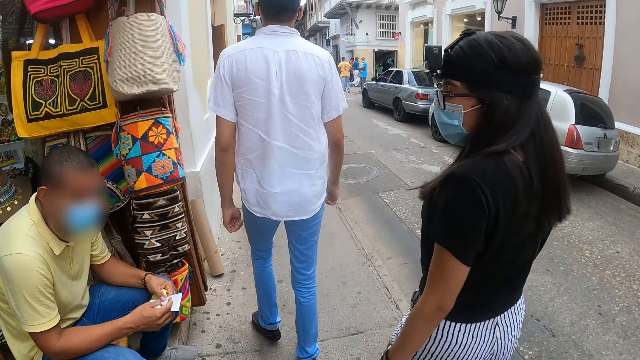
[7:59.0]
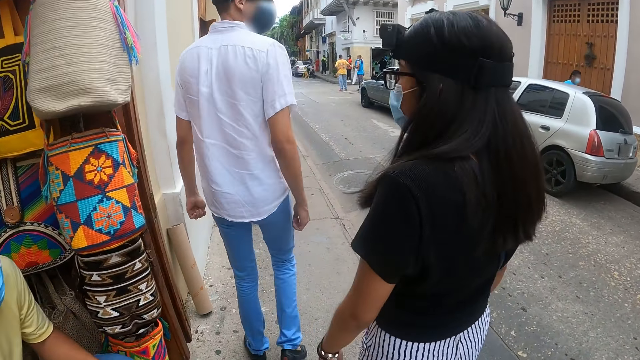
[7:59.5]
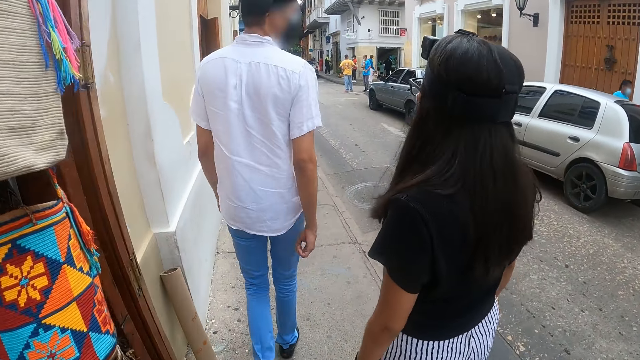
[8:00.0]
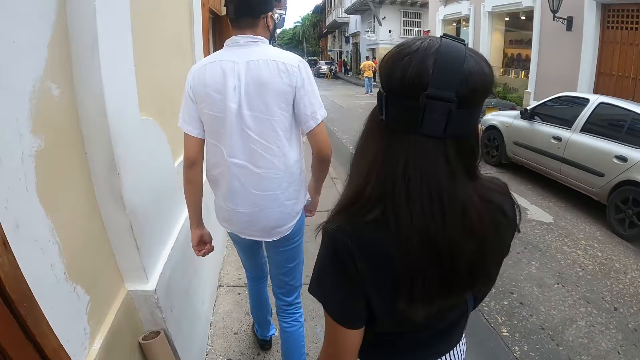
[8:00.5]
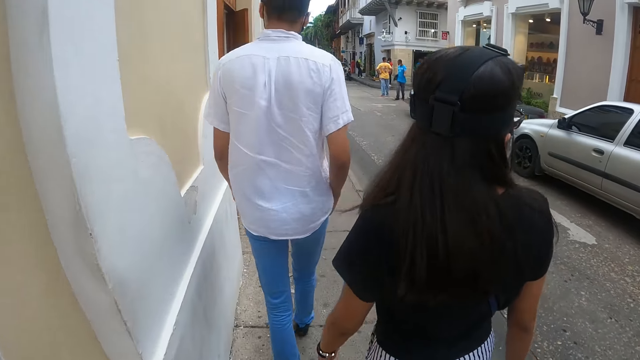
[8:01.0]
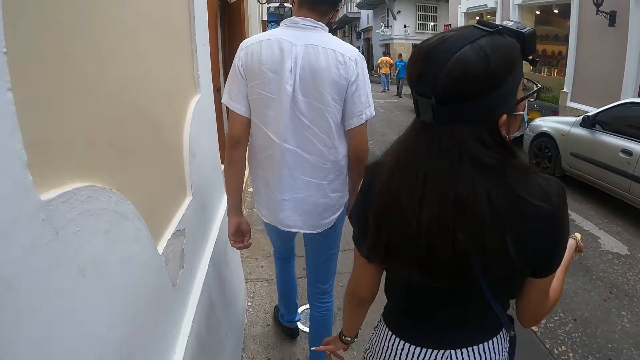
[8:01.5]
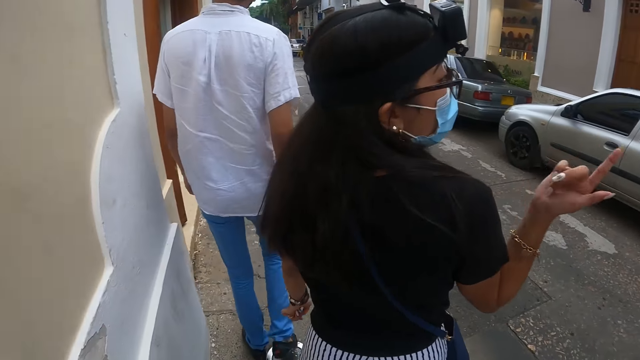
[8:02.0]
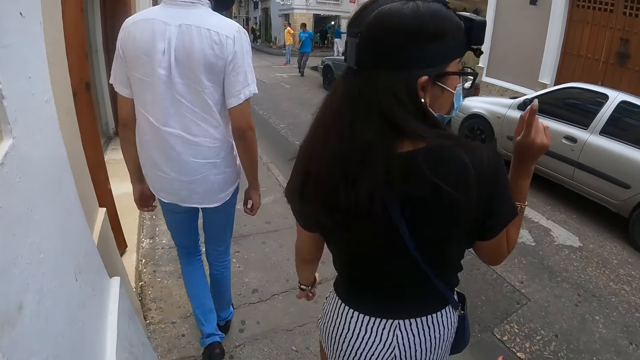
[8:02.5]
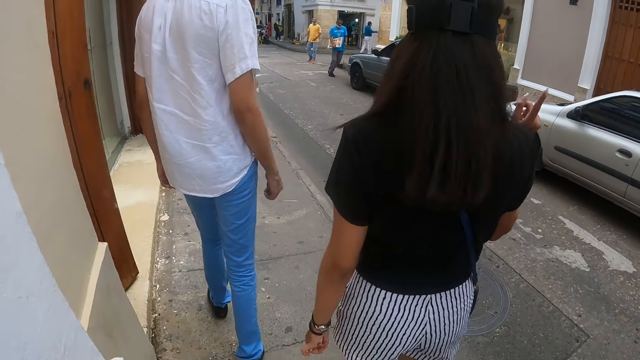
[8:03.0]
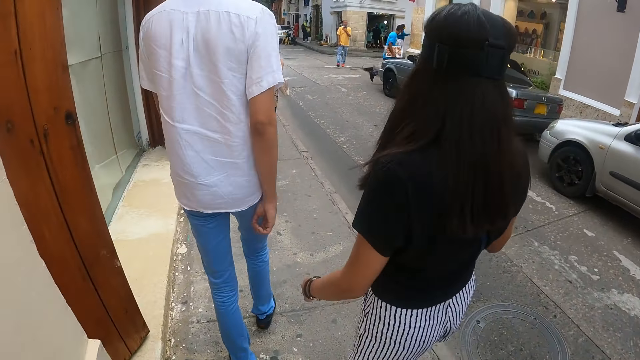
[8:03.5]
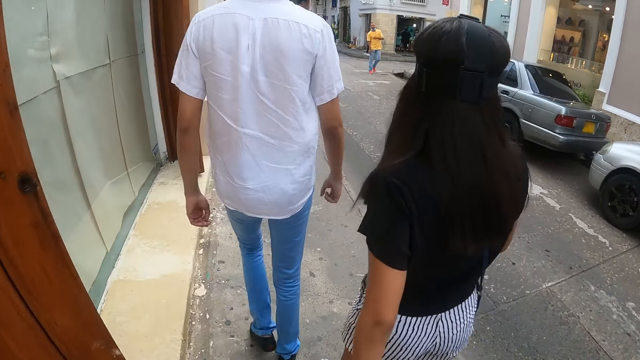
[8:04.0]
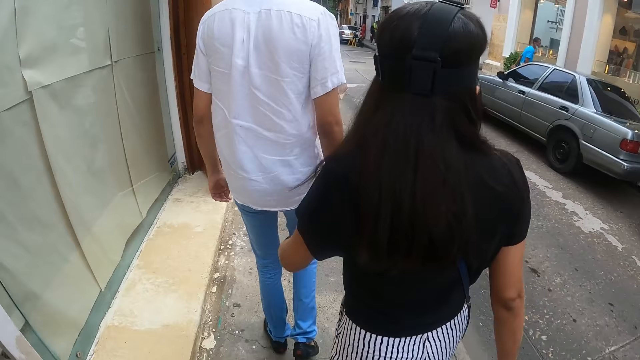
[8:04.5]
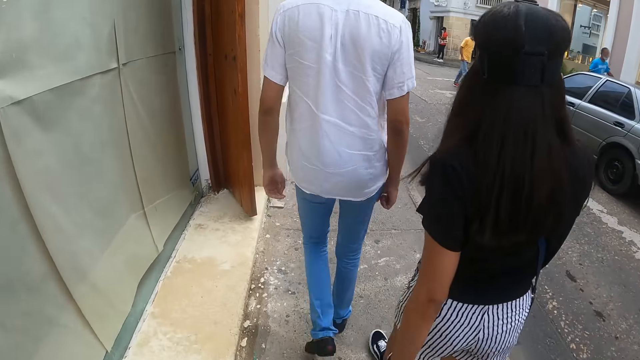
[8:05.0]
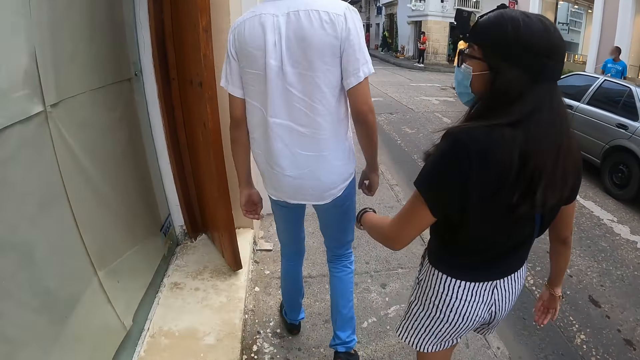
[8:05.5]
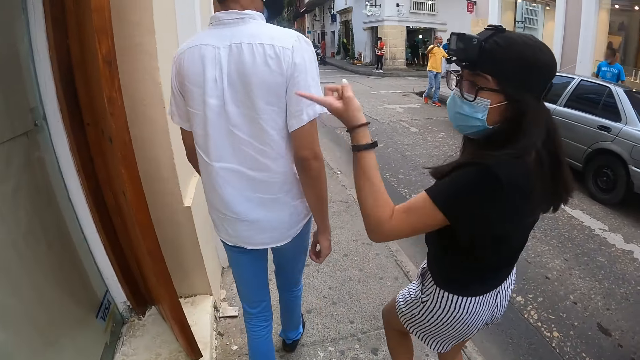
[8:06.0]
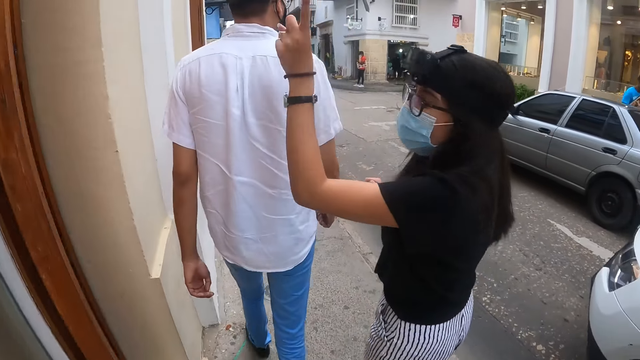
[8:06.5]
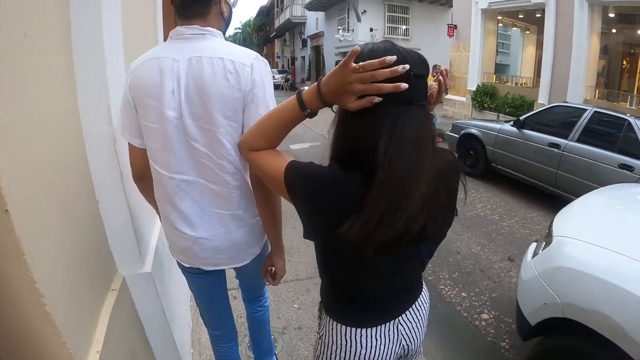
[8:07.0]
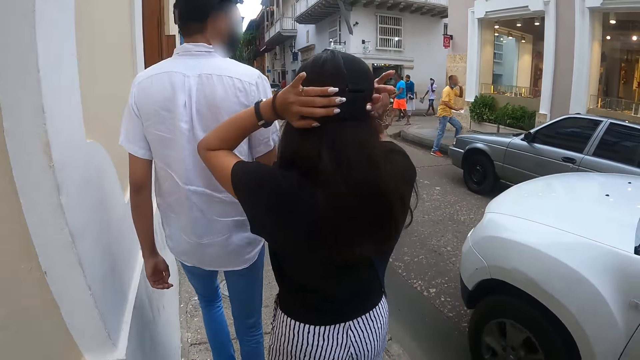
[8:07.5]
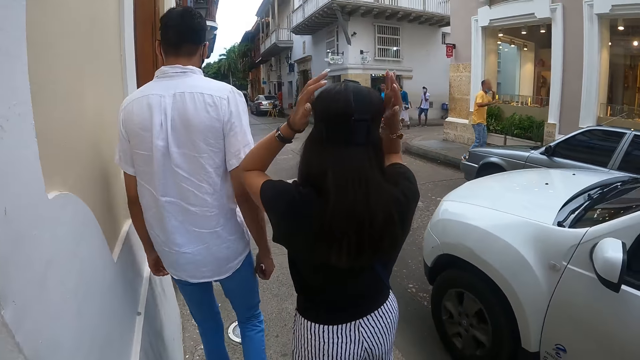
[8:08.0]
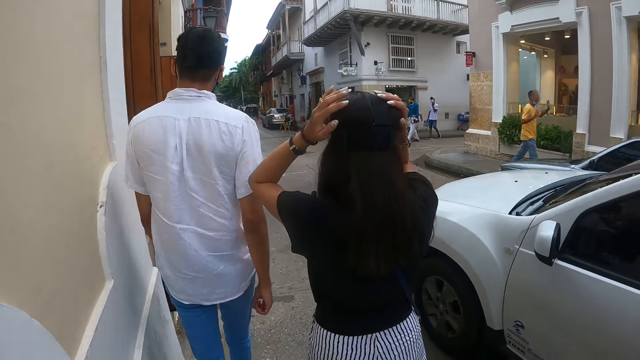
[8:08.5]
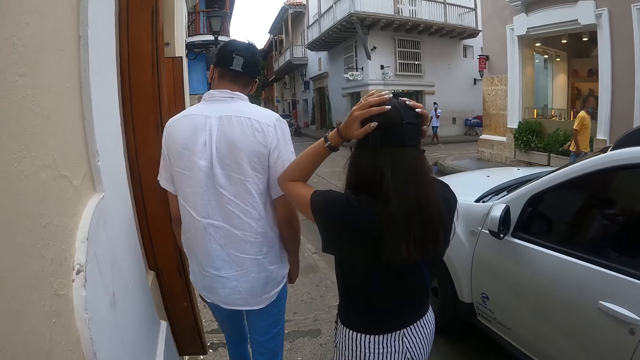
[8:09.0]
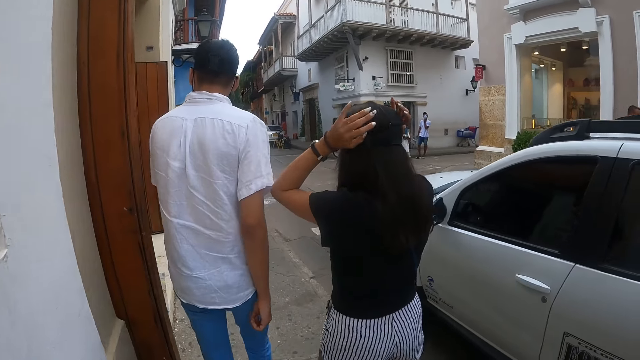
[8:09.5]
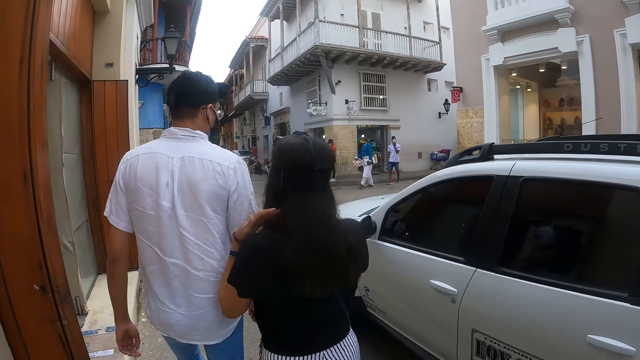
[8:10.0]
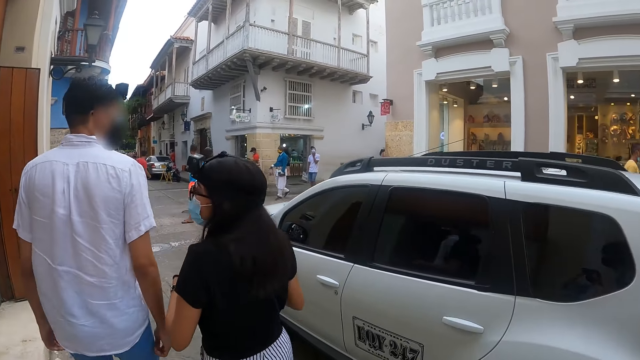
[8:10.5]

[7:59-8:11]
A woman points a finger. The woman touches her hair.

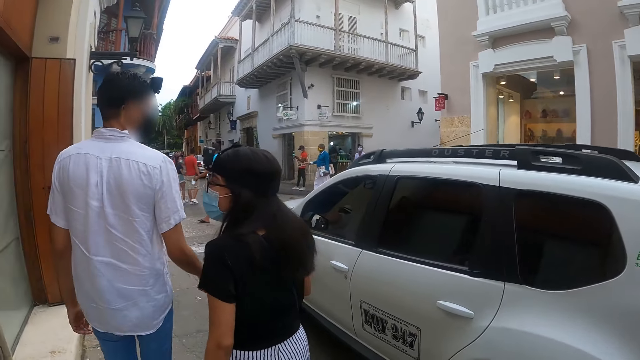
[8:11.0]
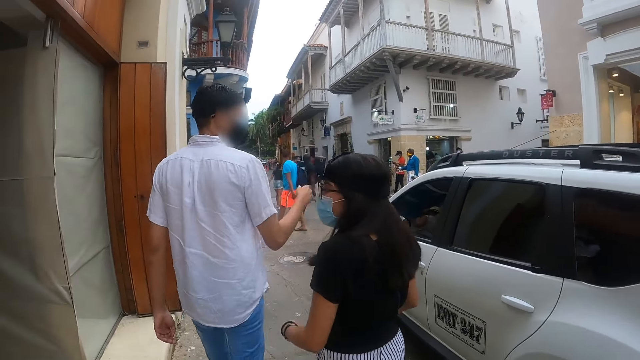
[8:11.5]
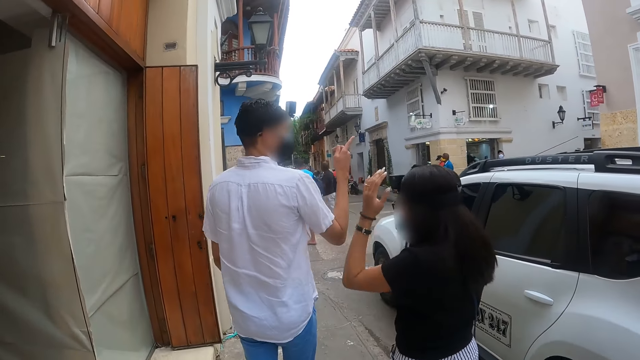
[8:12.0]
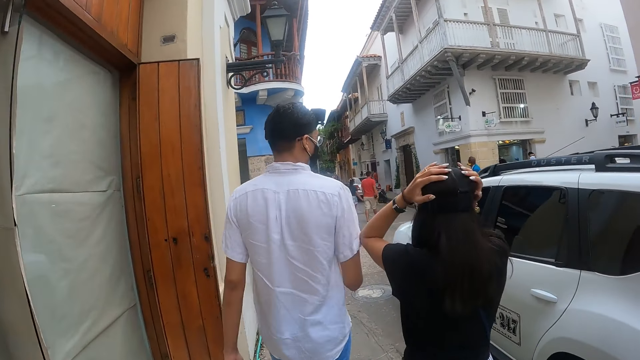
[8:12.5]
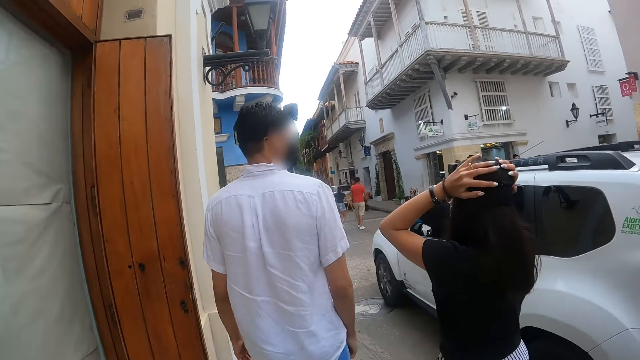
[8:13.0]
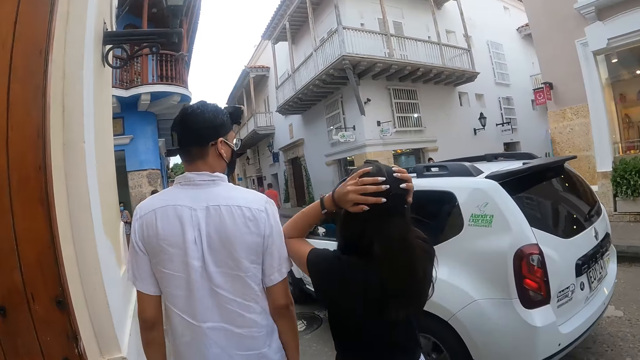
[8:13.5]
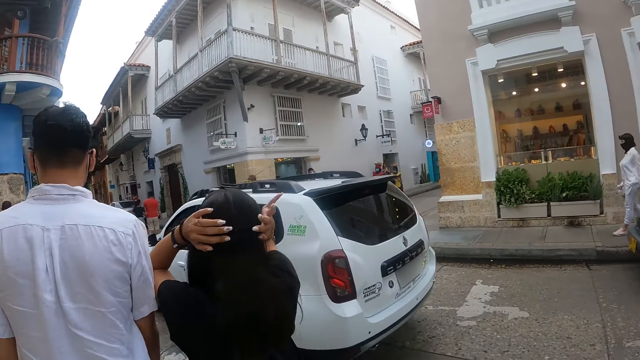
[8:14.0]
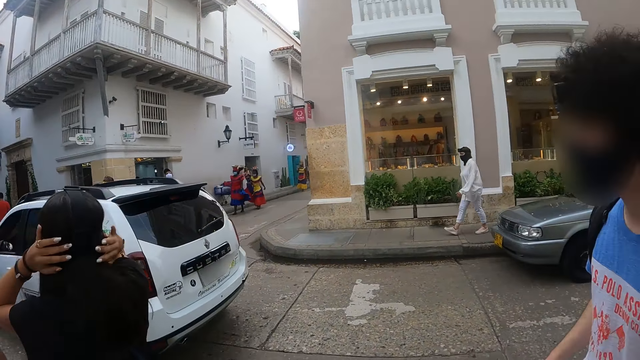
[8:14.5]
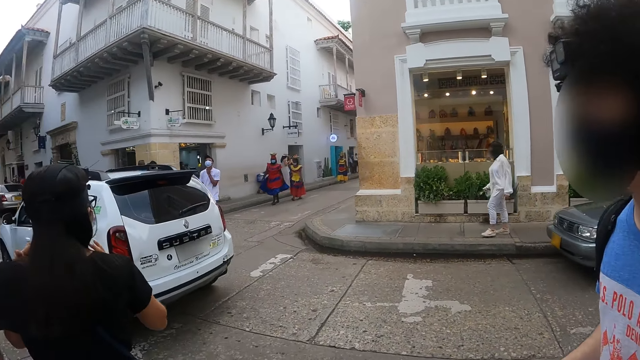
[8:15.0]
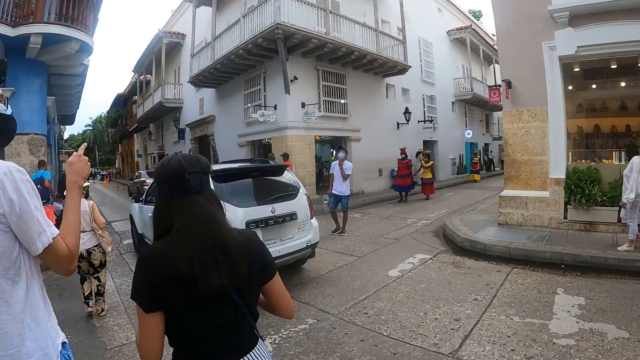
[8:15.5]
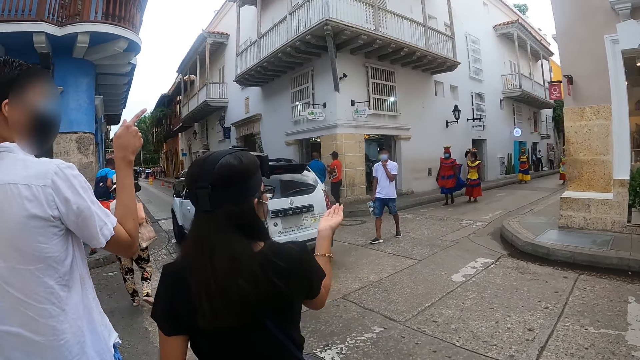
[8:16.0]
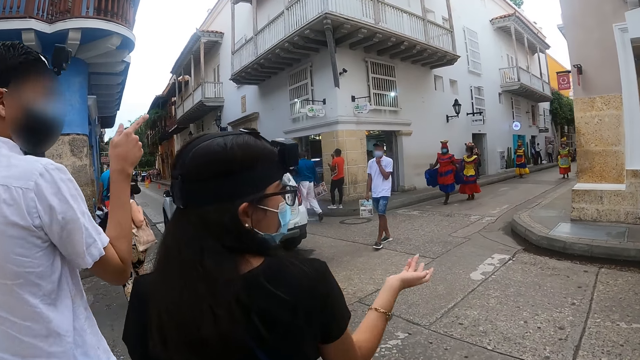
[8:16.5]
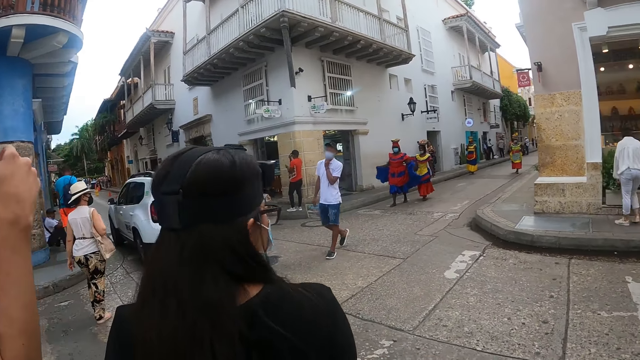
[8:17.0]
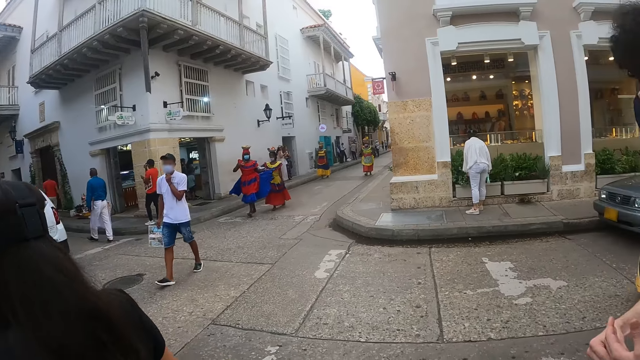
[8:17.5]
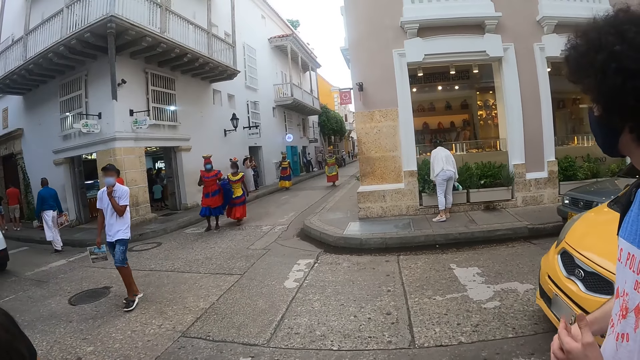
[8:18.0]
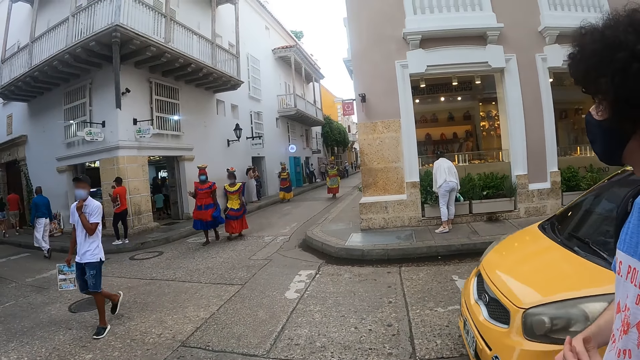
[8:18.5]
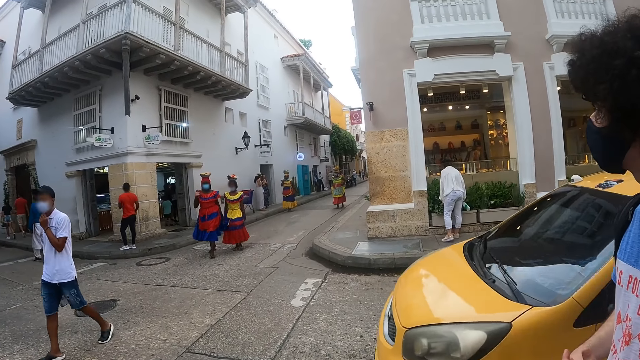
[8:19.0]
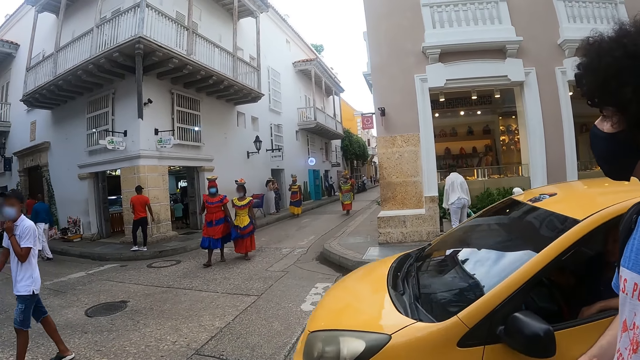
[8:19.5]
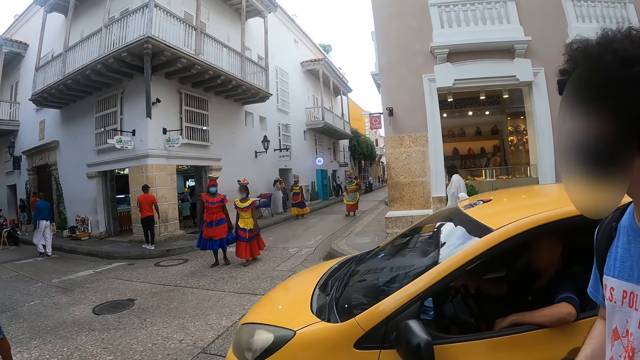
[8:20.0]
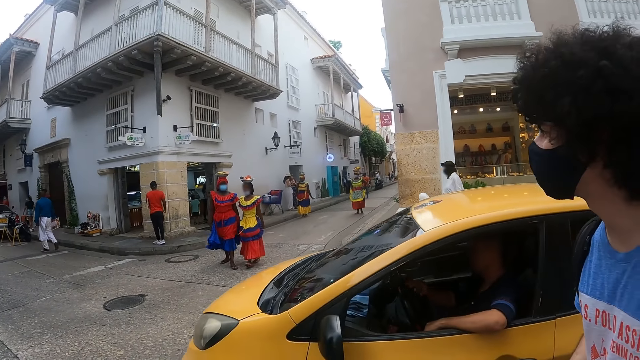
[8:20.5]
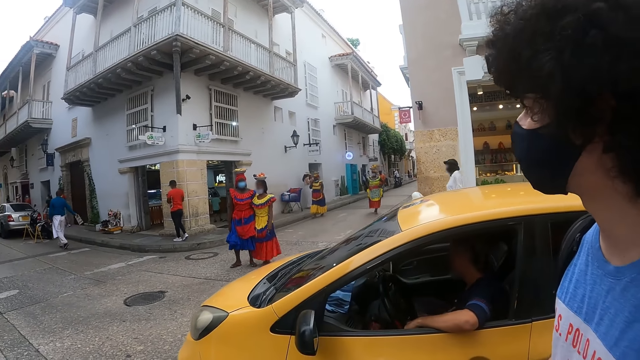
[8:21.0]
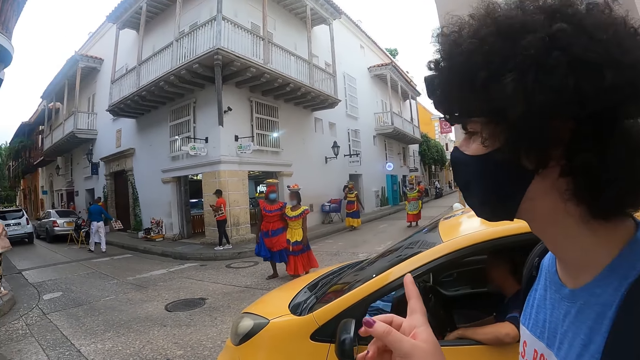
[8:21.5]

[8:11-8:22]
A man points a finger.
